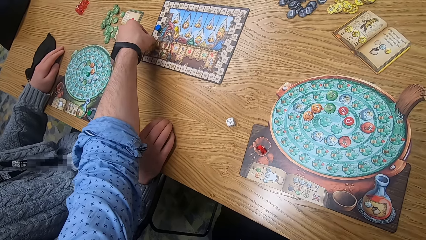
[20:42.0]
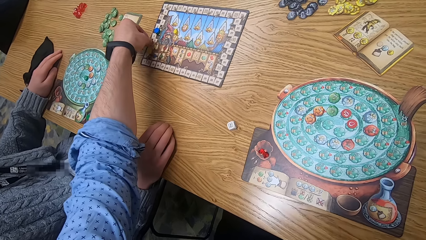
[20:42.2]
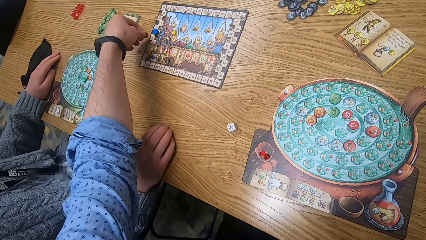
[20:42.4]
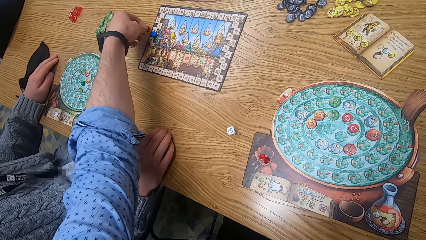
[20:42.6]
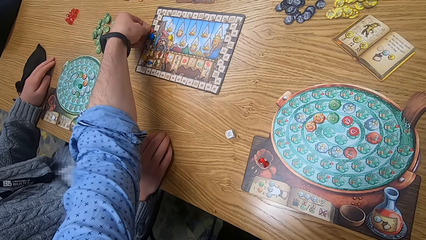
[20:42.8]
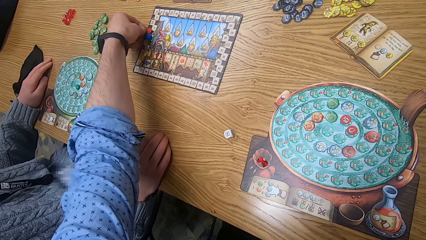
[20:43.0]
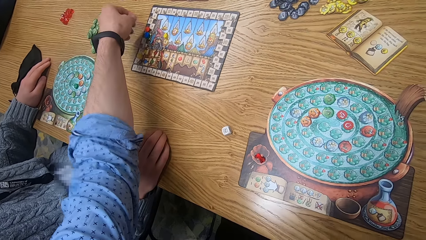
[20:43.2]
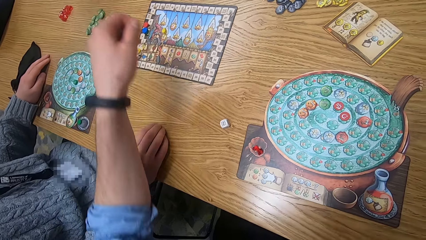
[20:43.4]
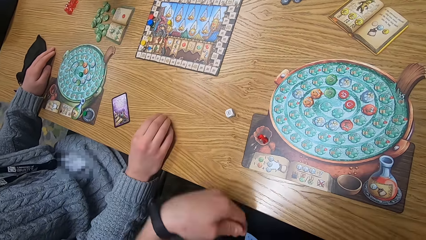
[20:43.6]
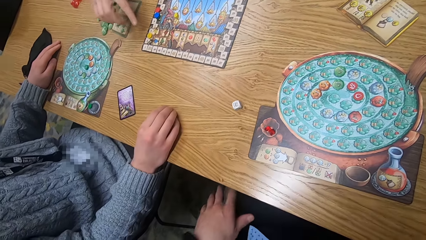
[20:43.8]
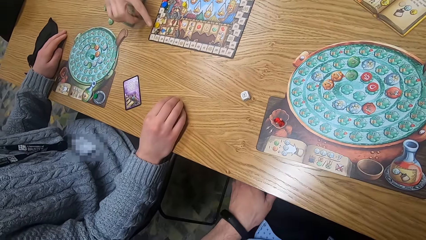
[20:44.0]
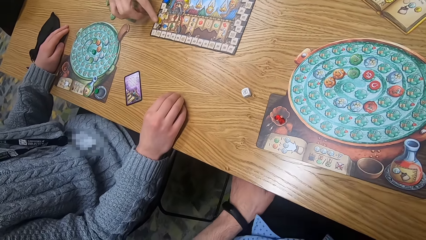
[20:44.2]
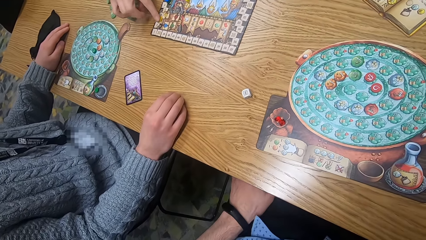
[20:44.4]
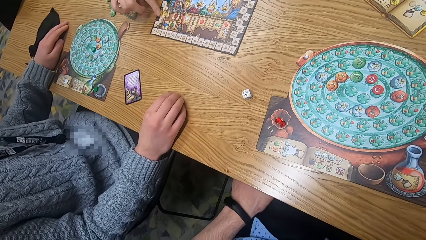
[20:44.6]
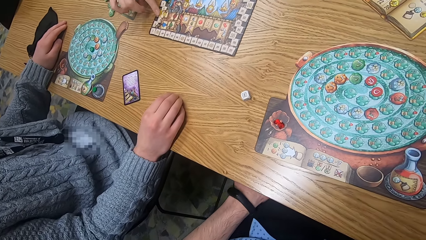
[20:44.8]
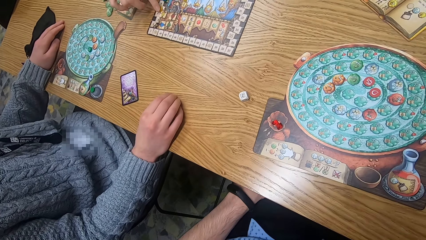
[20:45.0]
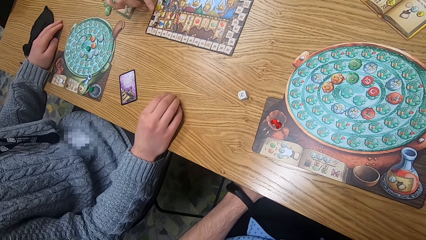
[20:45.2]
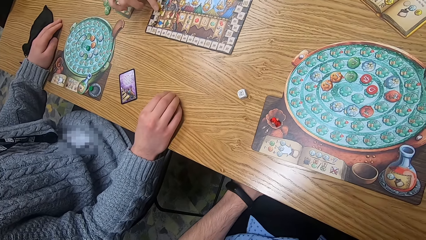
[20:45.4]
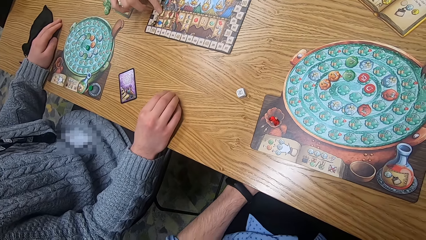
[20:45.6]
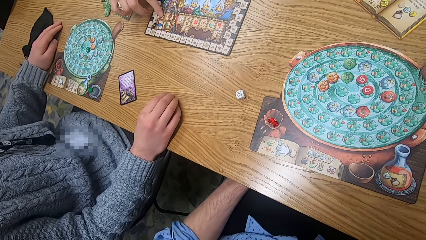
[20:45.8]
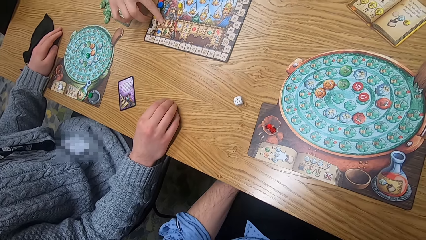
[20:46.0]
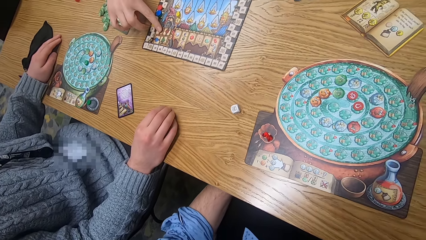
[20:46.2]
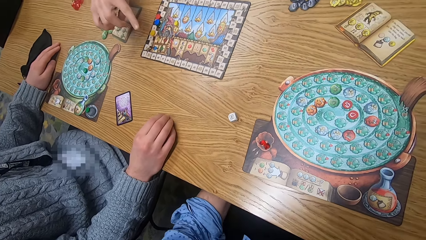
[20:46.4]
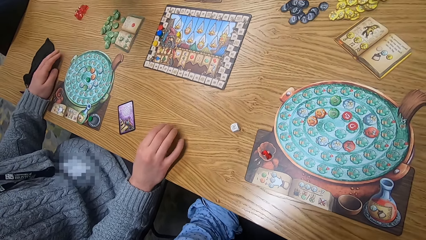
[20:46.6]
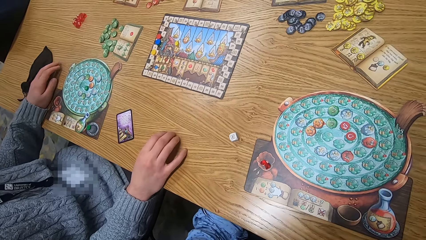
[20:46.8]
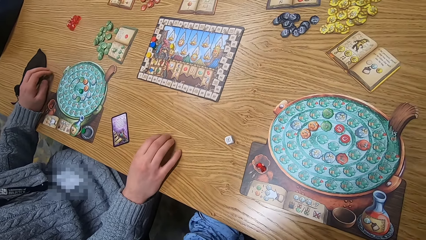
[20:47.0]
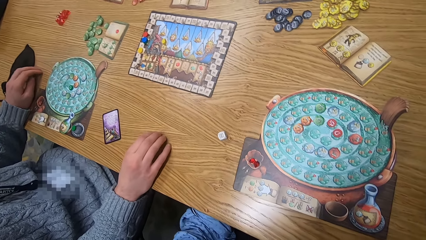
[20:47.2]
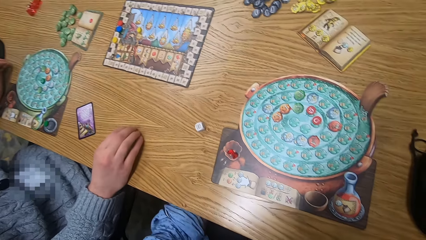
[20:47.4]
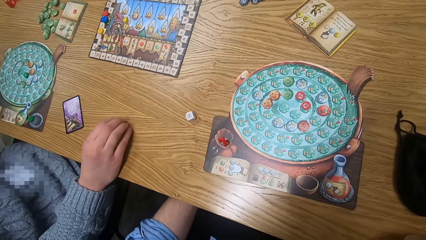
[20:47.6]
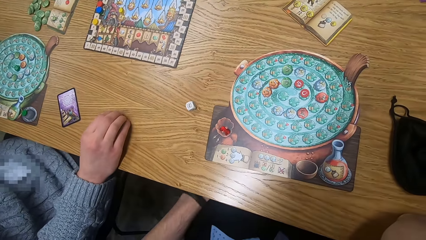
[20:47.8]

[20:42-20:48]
The camera wearer picks a chip from a board with his left hand. He moves the chip on the board game. He drops the chip on the board with his left hand.

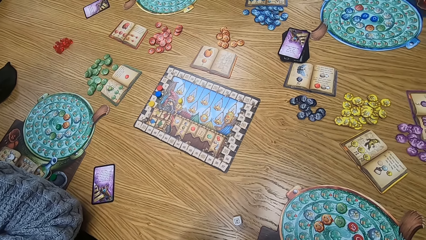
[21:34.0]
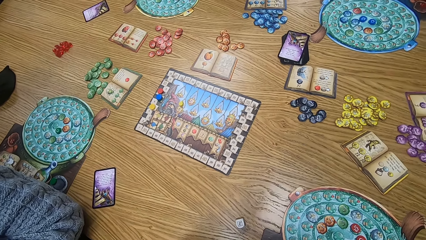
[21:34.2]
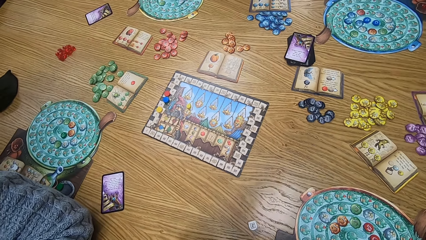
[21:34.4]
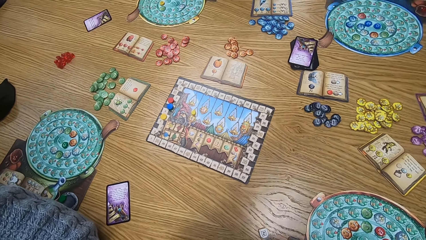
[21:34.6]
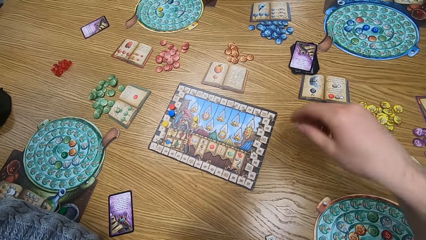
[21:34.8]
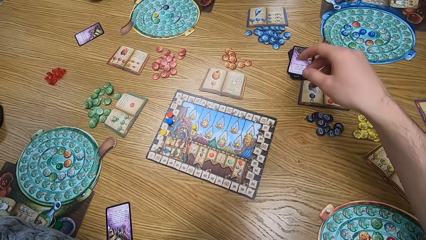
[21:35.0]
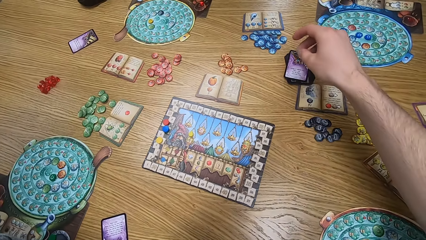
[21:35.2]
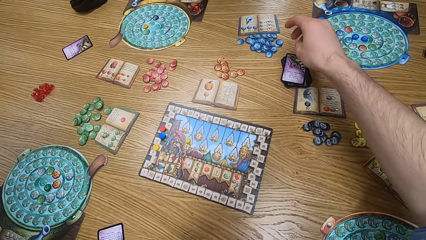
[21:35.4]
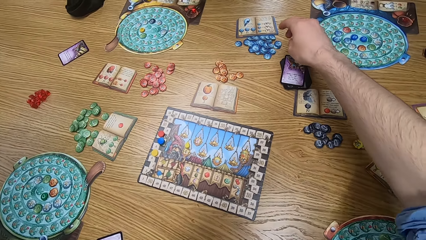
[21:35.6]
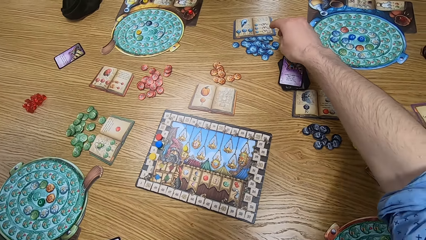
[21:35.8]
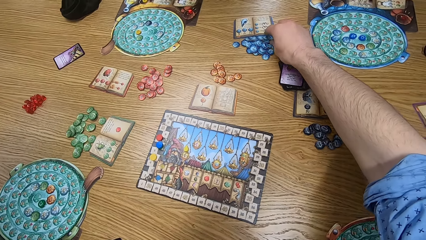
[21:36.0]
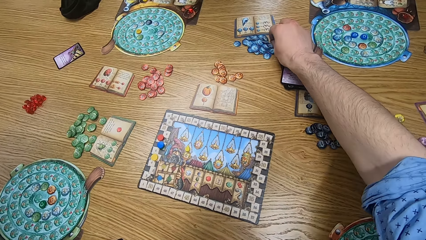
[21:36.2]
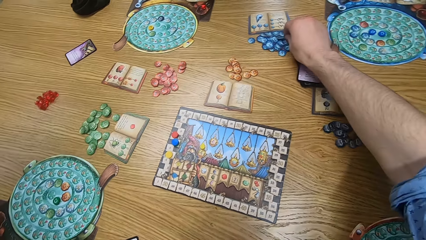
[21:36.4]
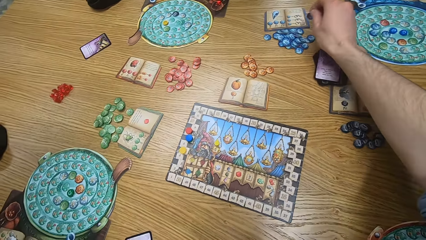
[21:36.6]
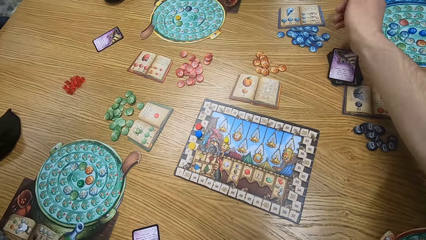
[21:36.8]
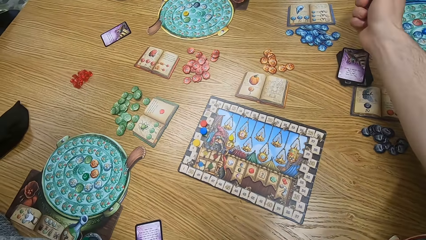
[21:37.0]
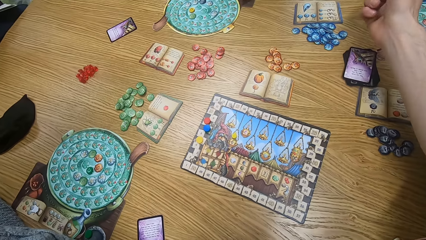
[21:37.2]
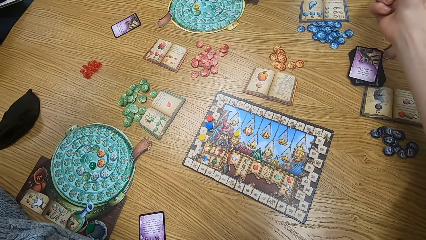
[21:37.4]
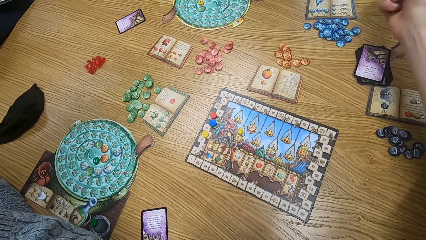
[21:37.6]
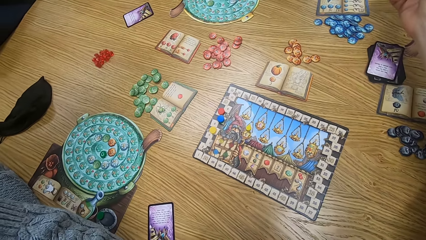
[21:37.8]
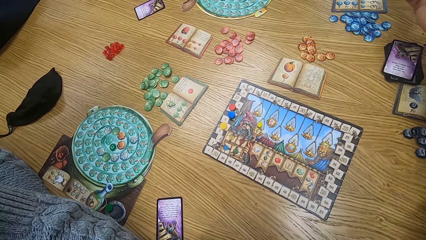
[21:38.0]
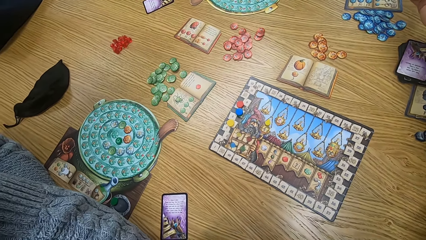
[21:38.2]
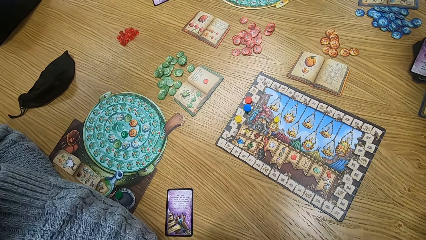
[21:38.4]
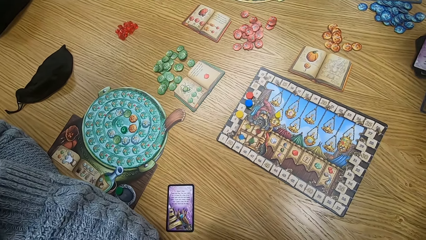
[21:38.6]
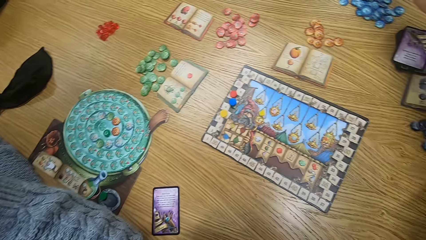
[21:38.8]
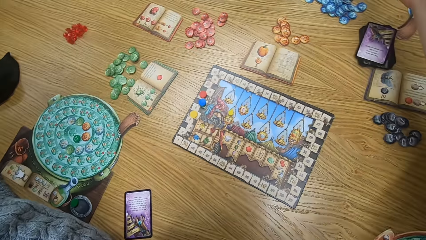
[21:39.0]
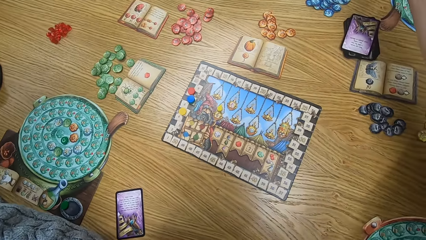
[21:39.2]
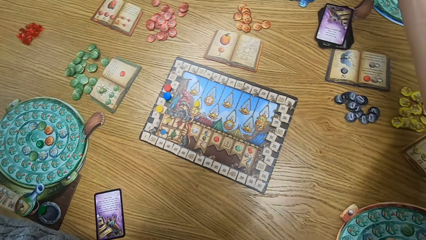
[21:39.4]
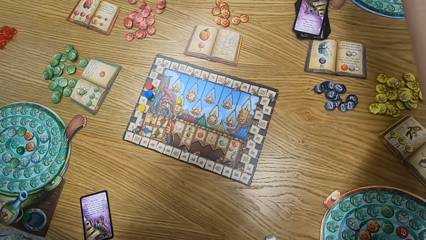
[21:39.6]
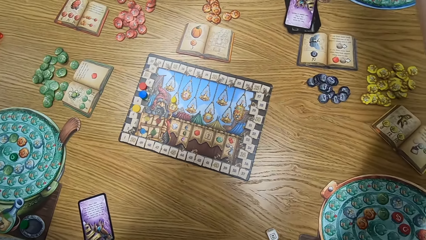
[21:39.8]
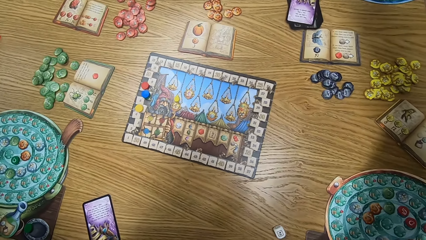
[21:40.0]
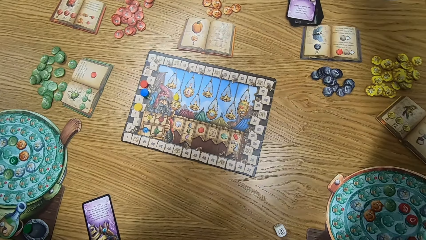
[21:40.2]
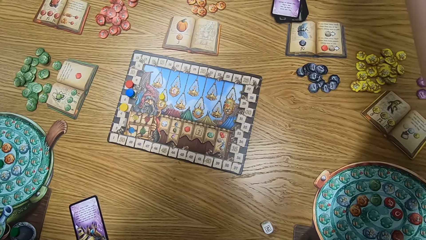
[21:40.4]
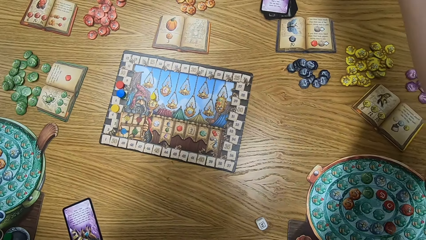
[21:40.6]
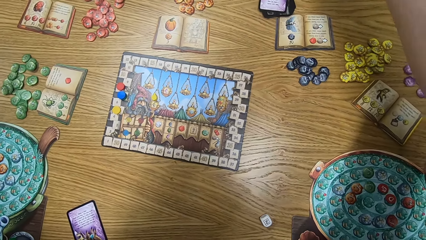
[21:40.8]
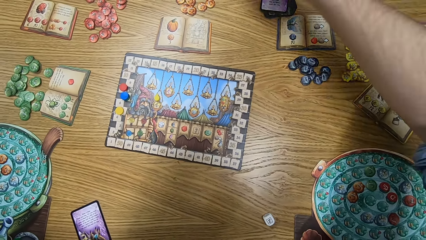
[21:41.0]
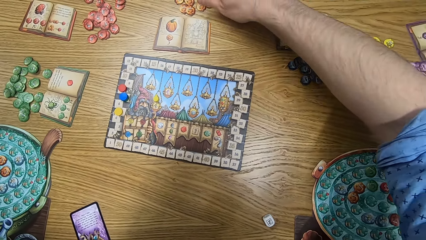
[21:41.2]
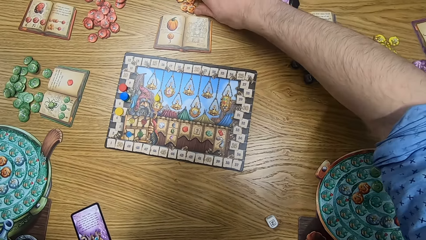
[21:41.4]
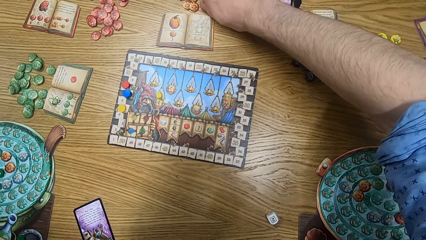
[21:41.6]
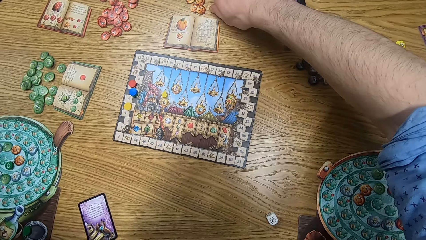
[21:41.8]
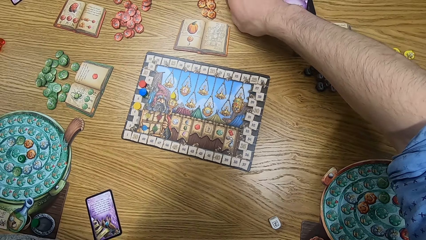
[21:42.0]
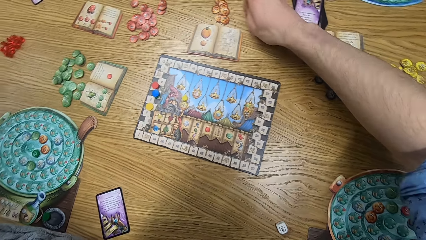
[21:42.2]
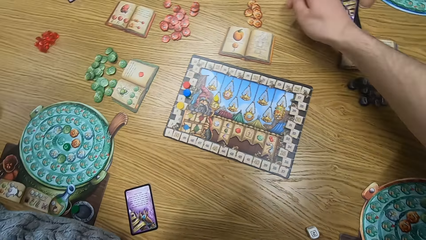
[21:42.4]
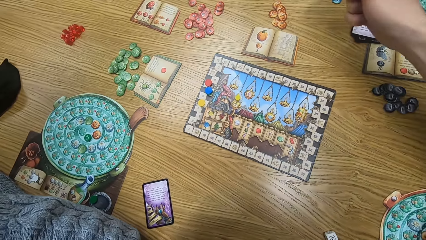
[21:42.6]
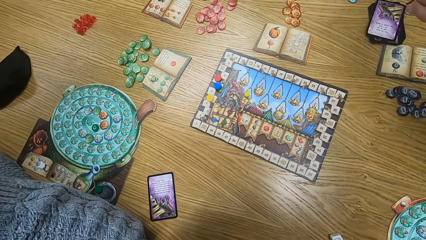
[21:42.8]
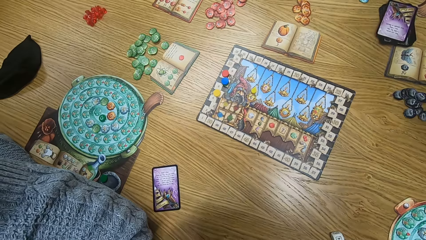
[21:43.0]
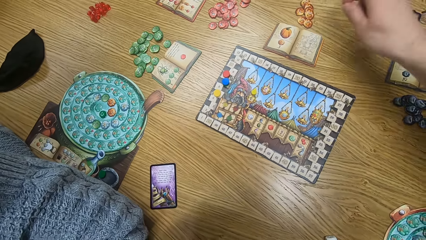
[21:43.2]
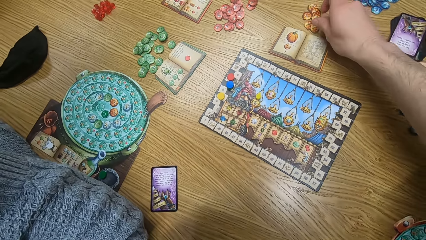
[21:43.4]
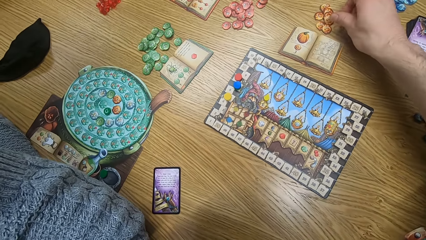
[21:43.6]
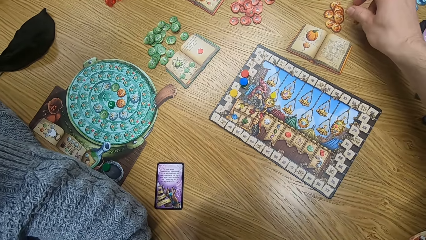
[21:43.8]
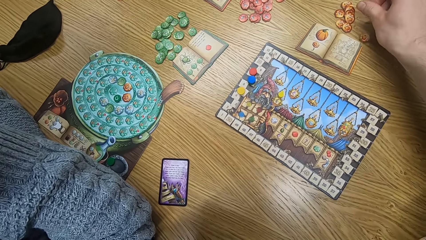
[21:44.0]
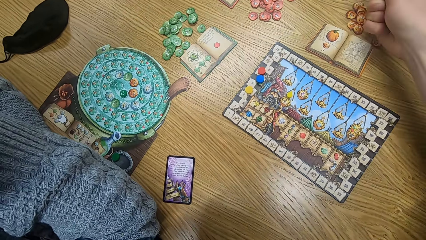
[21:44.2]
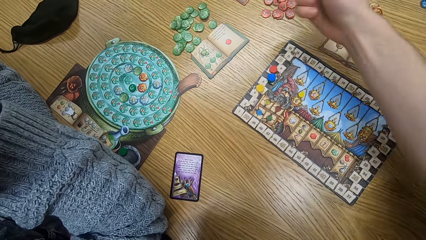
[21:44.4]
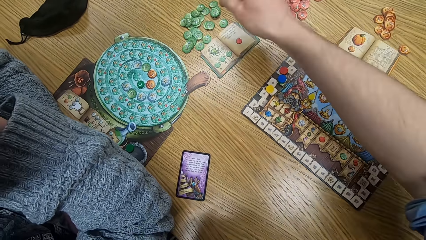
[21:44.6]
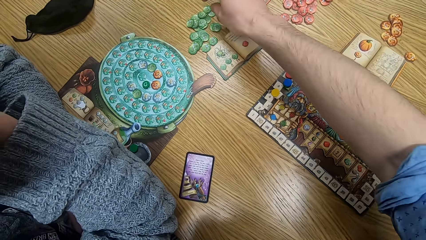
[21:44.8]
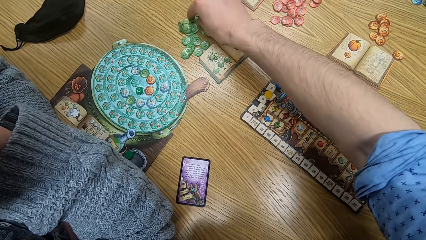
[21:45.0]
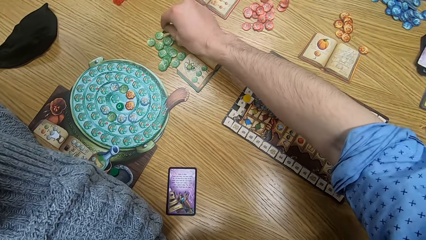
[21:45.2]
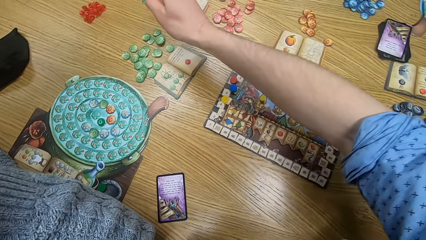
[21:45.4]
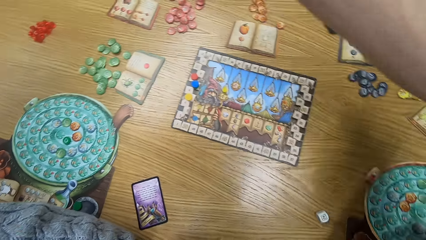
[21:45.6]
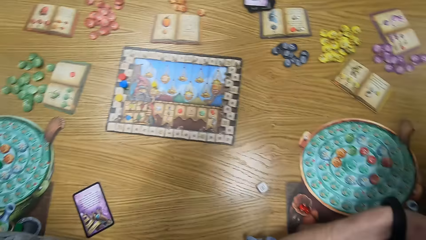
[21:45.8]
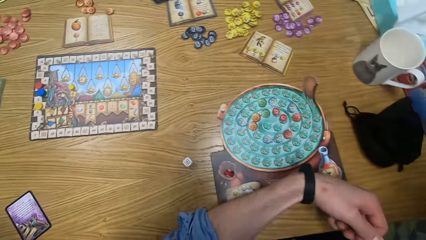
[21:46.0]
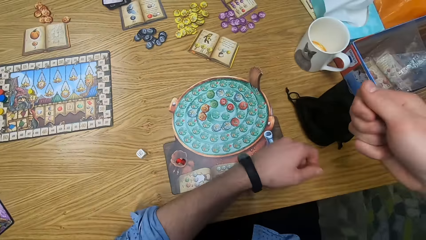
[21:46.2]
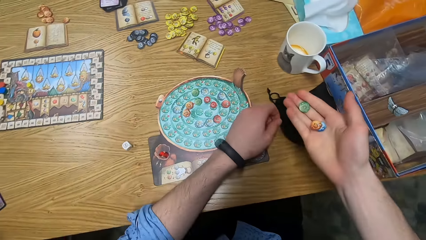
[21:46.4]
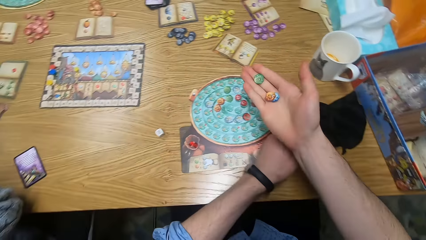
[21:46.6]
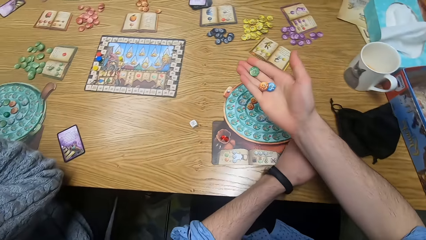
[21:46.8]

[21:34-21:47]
The camera wearer picks a chip from the table with his right hand repeatedly.
